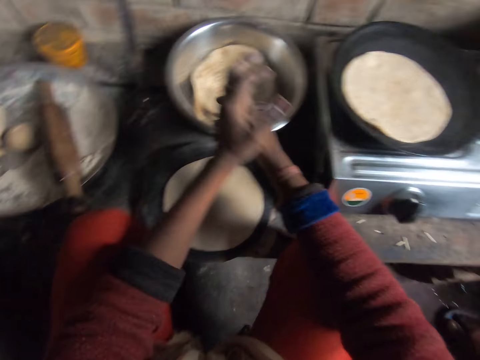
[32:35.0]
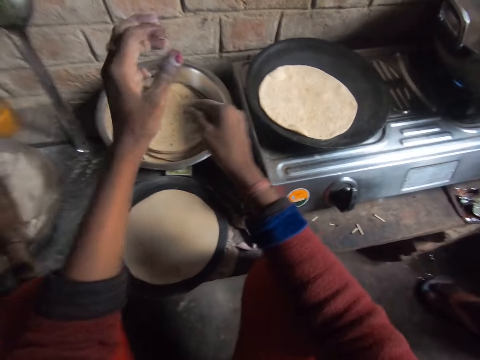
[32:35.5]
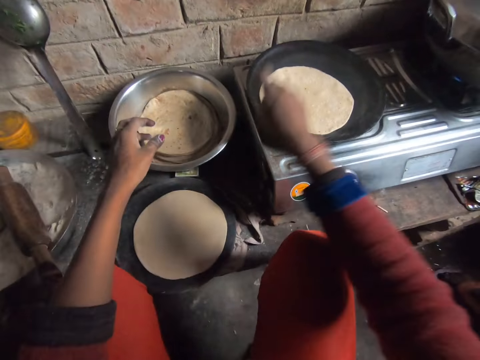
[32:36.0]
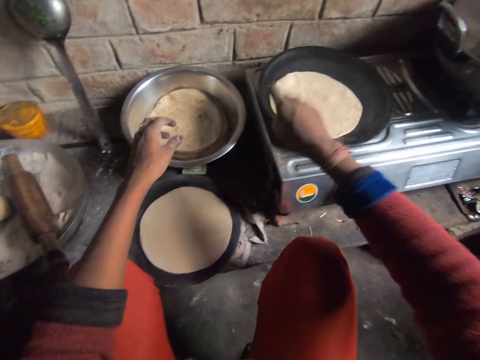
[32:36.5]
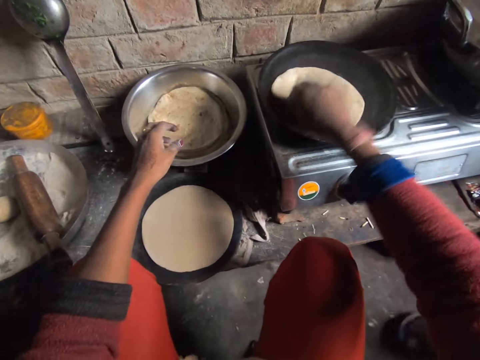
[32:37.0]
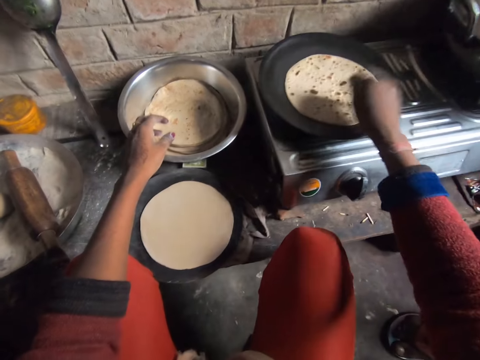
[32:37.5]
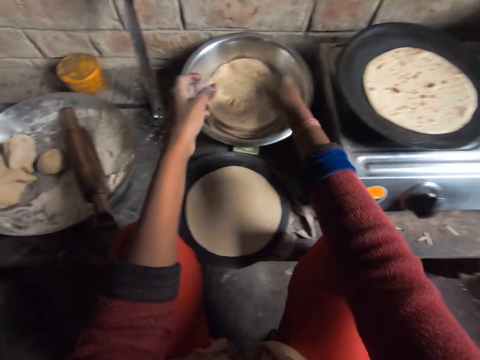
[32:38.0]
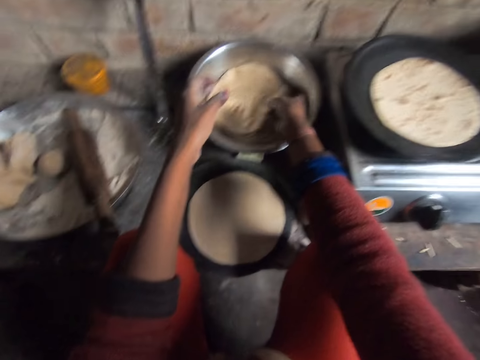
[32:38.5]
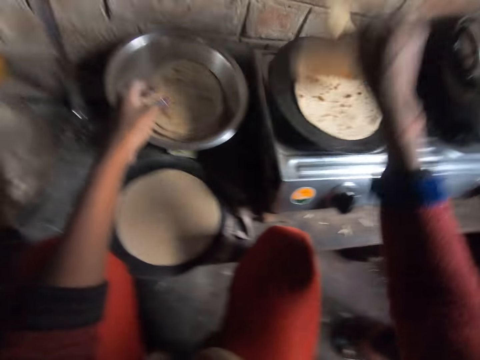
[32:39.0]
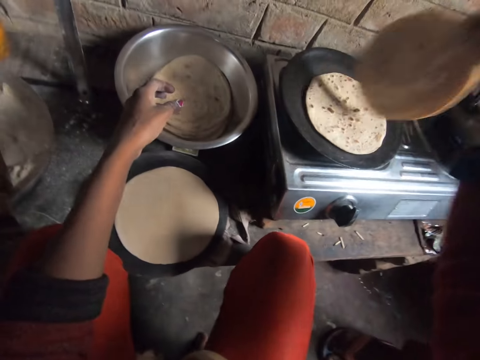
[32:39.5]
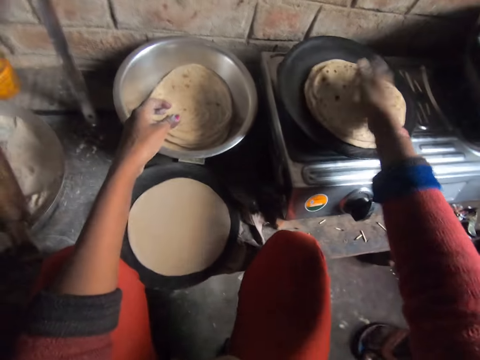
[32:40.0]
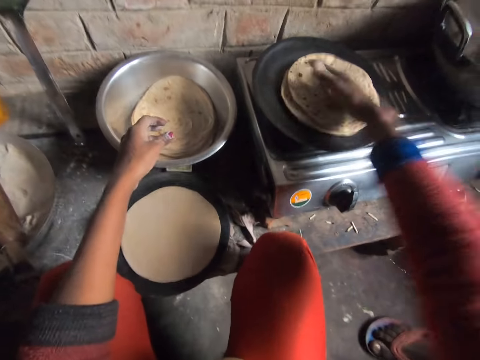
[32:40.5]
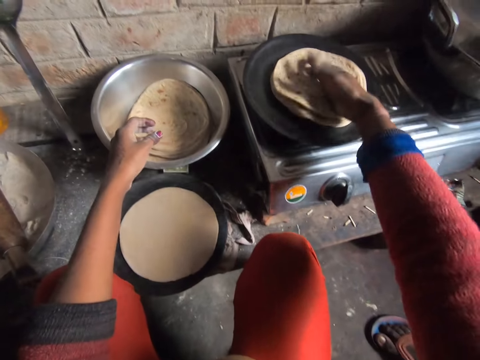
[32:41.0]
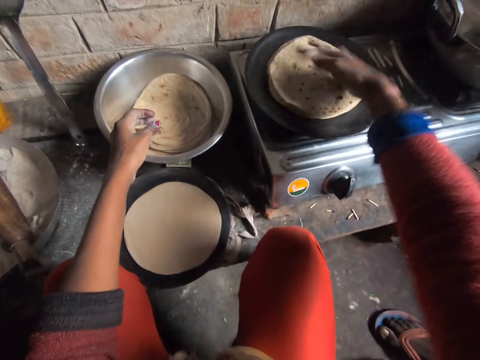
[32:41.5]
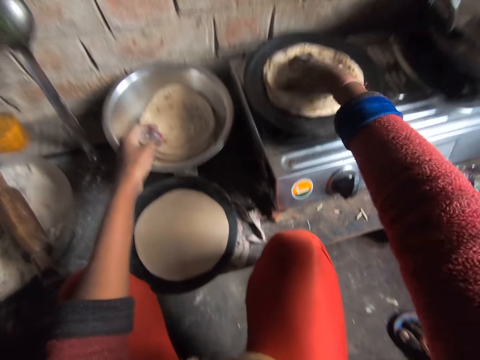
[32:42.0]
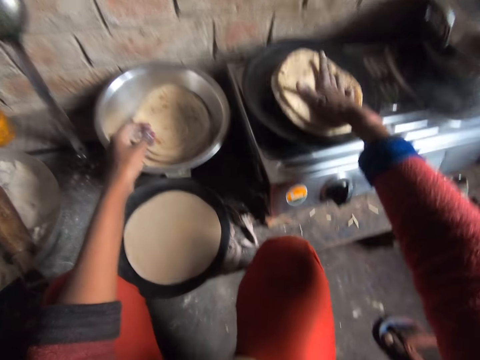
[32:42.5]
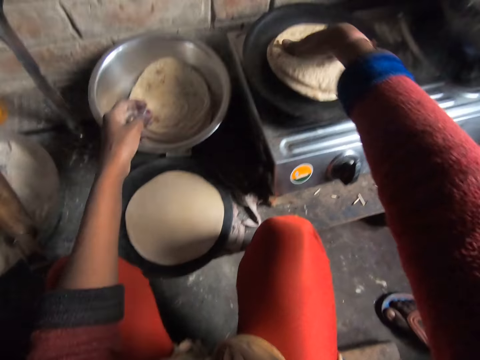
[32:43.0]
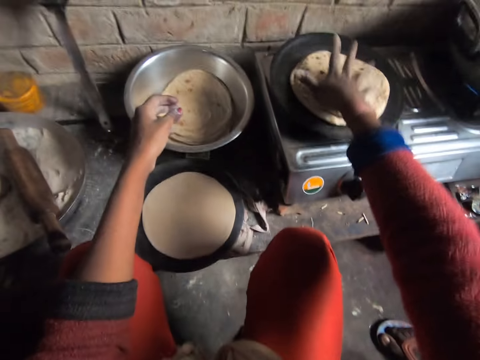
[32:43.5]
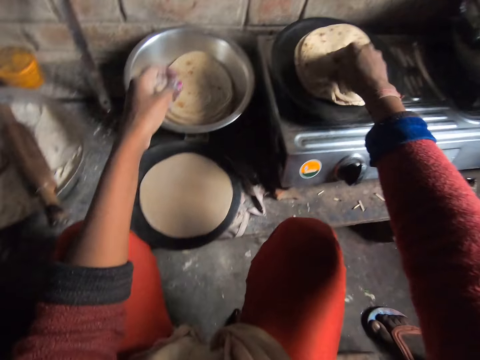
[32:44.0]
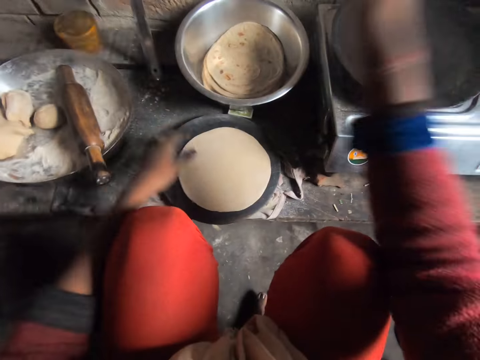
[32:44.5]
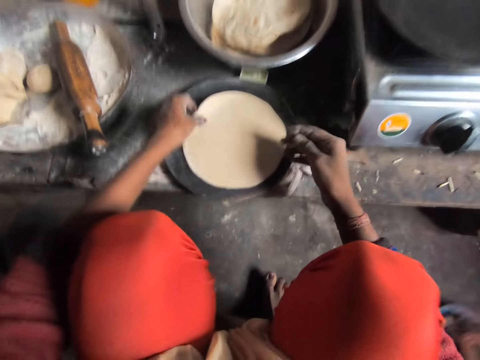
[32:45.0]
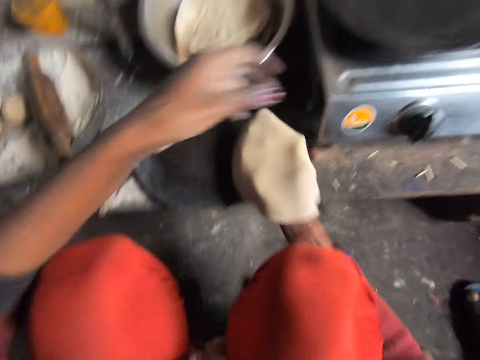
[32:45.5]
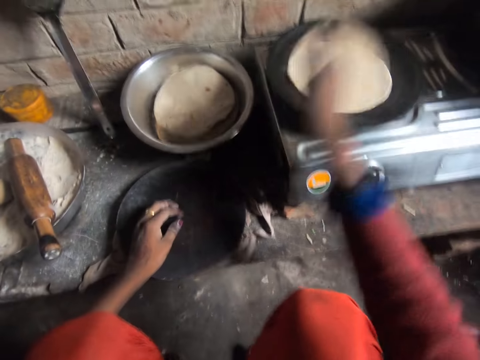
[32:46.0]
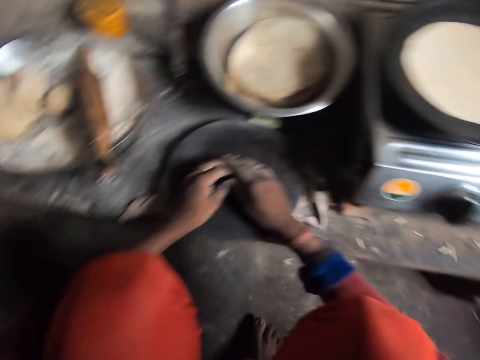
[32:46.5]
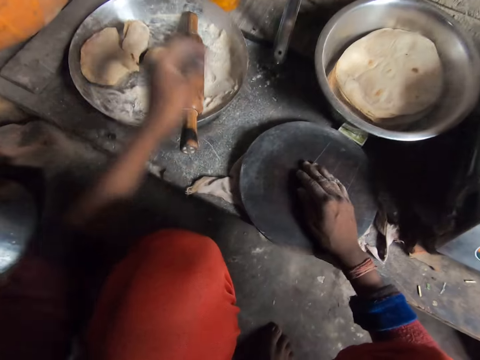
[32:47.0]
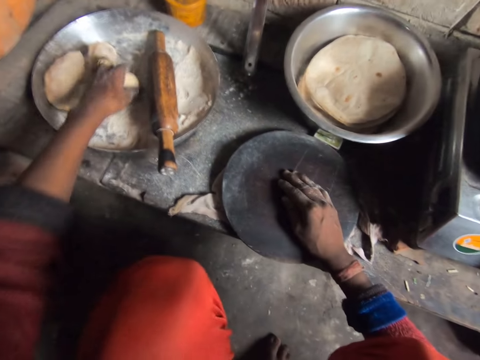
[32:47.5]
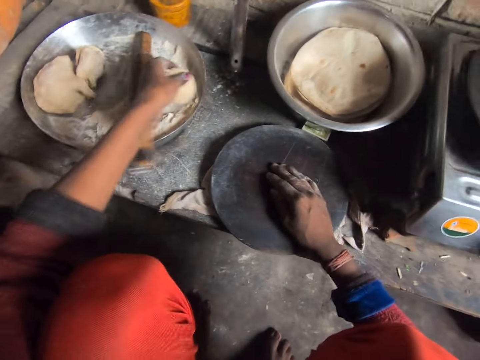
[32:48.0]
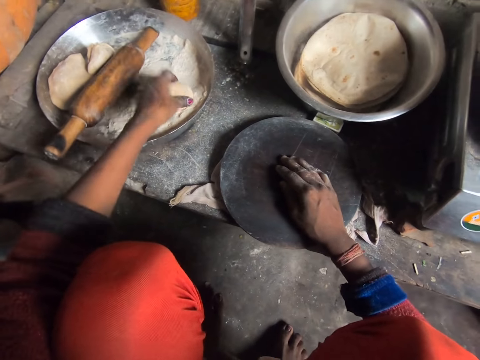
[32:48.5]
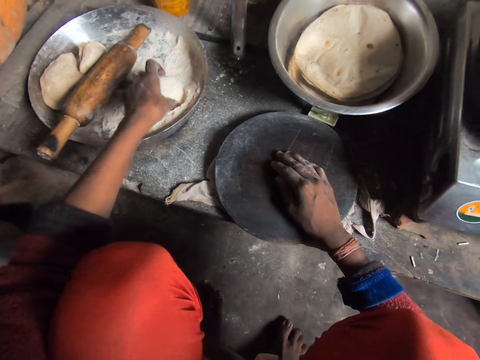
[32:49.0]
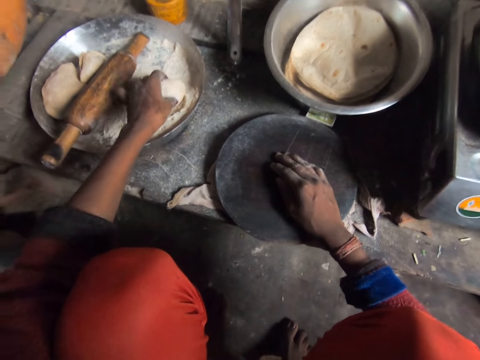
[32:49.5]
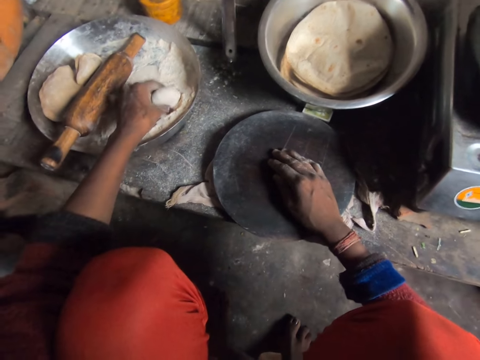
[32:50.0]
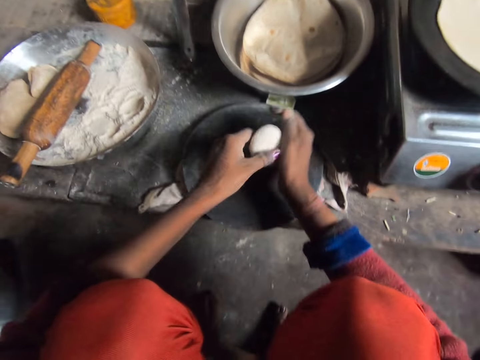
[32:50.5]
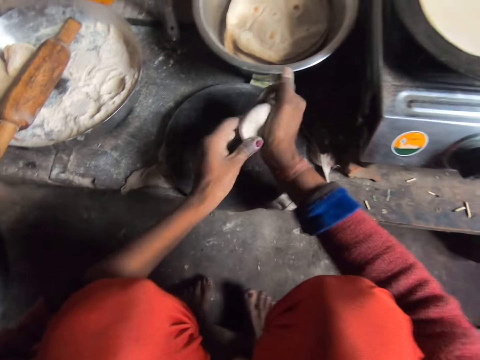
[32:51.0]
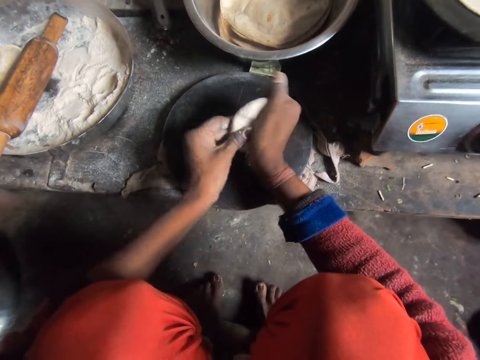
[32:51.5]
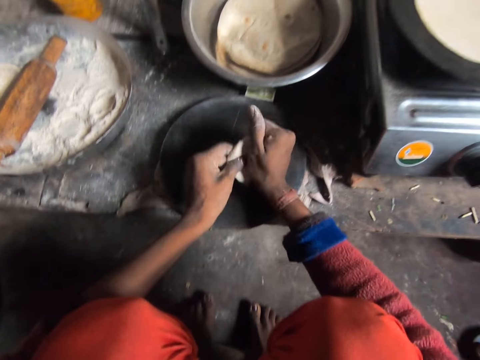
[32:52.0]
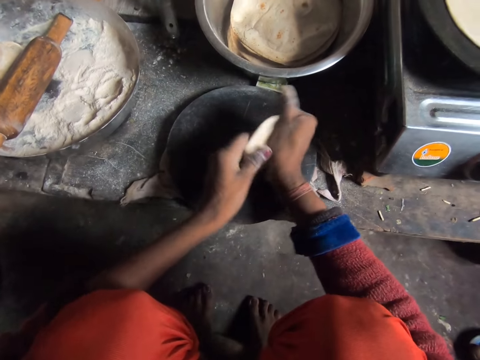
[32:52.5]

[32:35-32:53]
The camera wearer holds their hands together. They turn the pancake or tortilla on the frying pan or flat pan. They touch the tortilla. They hold the tortilla. They put down the tortilla on the flat pan. They pick up pancakes from the bowl. They drop the pancakes in the frying pan. They lift the tortilla. They turn the pancakes in the frying pan. They put the tortilla on the flat pan. They whirl the tortilla on the flat pan. They pick up the pancakes from the frying pan. They drop the pancakes in the bowl. They pick up a pancake or dough from the wooden board. They hold the dough. They put the dough on the other hand. They drop the pancake on the frying pan. They pick up a pancake crust from the bowl. They add flour to the pancake crust. They rub the dough on the flour. They flatten the pancake crust with their hands.

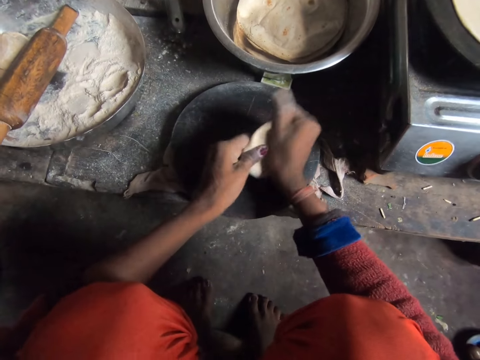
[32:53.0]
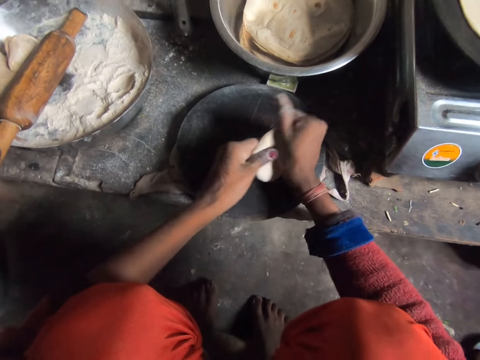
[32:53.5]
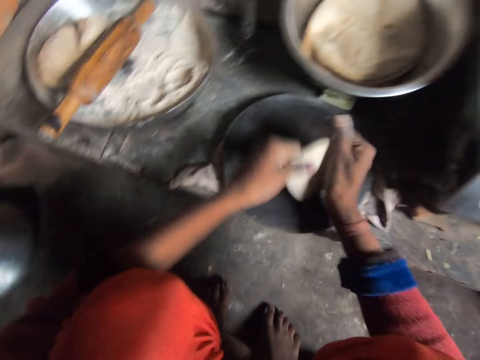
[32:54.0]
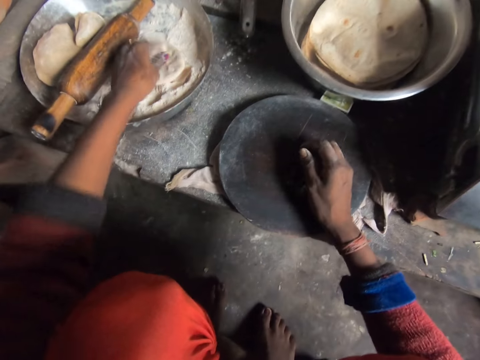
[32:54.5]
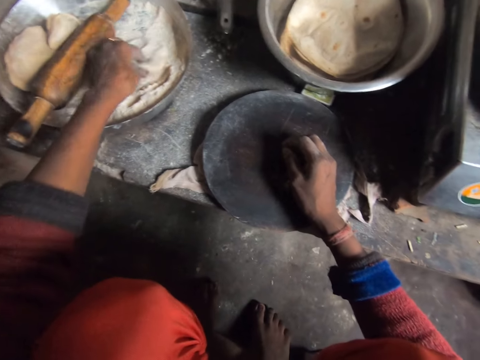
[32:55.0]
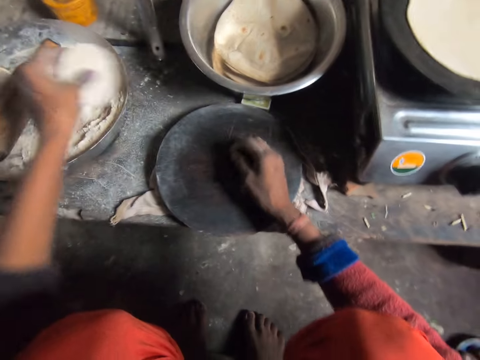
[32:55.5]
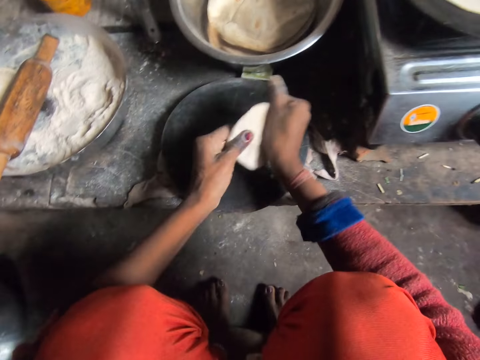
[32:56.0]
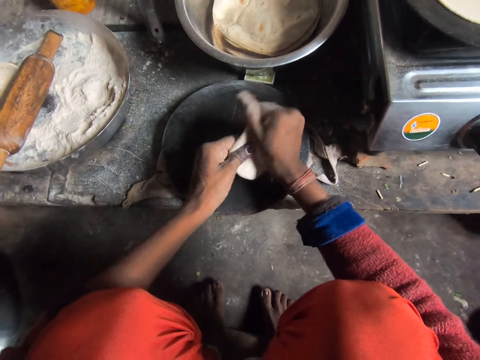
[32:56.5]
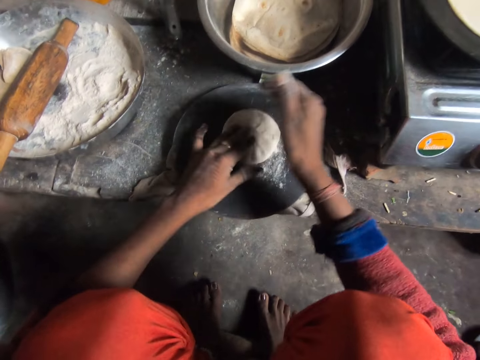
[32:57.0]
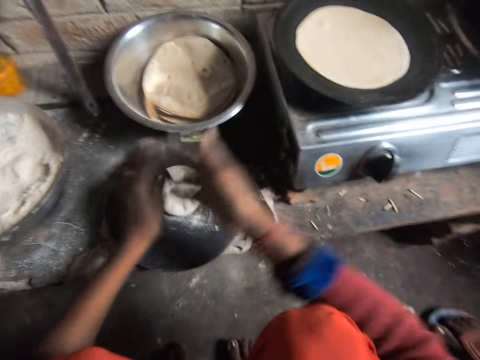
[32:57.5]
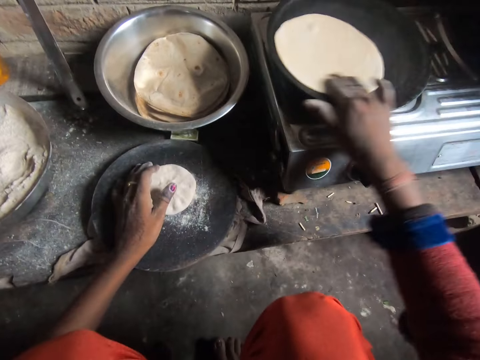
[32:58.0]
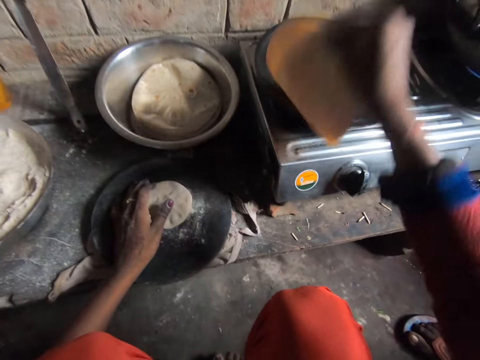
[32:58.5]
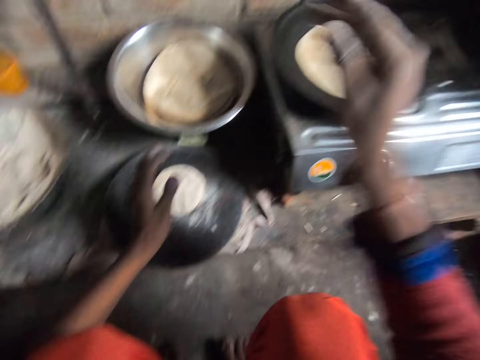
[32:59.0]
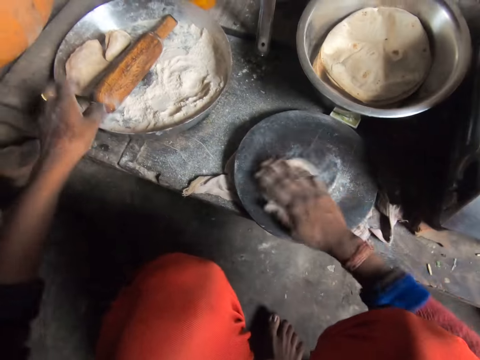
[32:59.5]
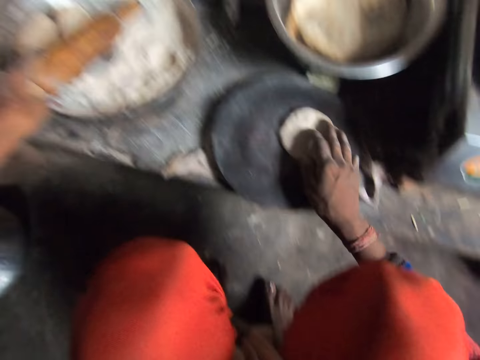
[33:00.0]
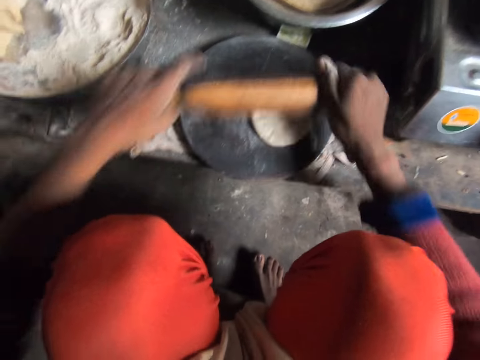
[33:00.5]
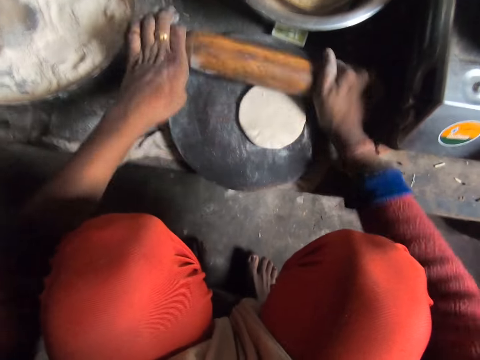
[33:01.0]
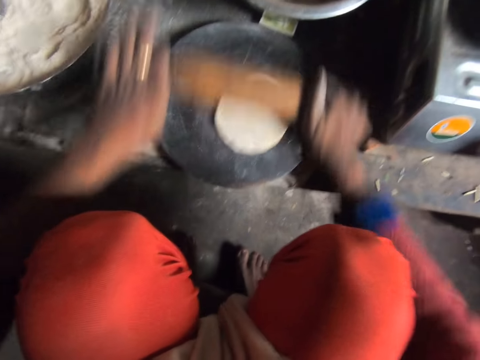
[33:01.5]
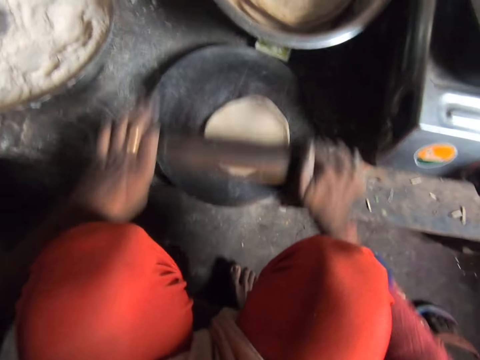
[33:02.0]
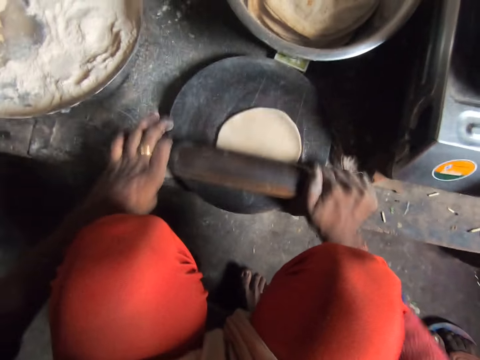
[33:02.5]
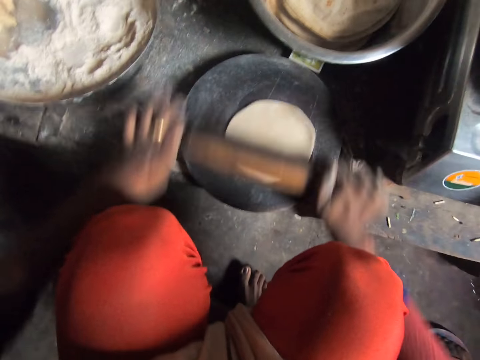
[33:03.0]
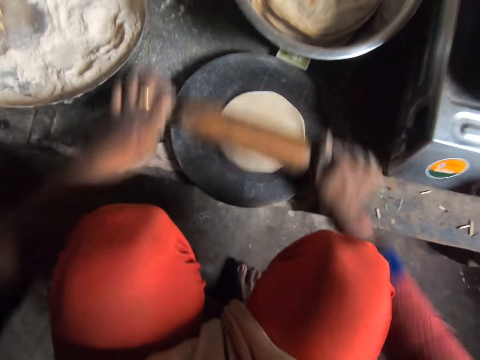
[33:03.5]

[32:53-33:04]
The camera wearer adds flour to the pancake crust or dough. They rub the dough on the flour. They flatten the pancake crust with their hands. They drop the pancake crust on the wooden board. They rub their hands. They turn the pancakes or tortilla in the frying pan or flat pan to the other side. They whirl the tortilla on the flat pan. They rub their hands. They roll the pancake crust with their right hand on the wooden board. They pick up the rolling pin from the bowl. They hold the rolling pin. They roll out the pancake crust on the wooden board with the rolling pin.
